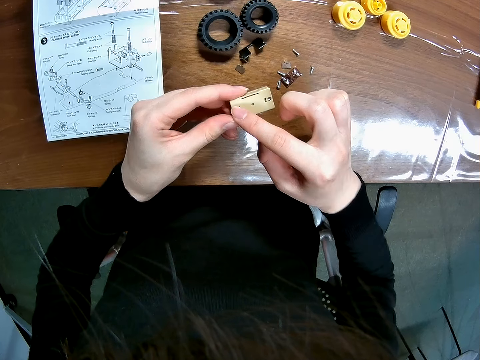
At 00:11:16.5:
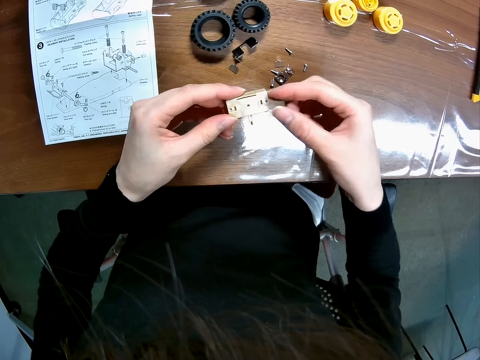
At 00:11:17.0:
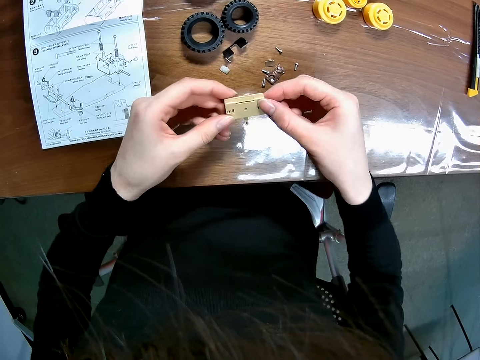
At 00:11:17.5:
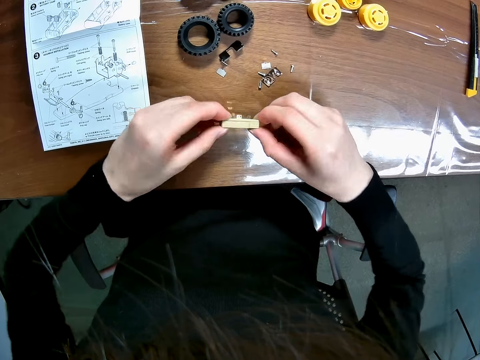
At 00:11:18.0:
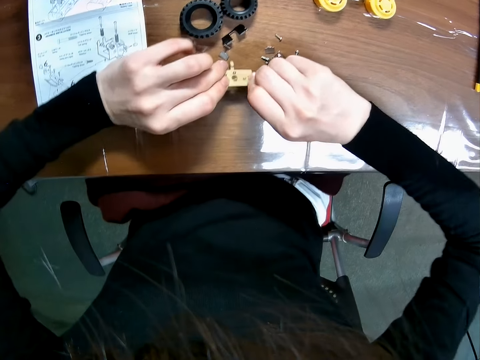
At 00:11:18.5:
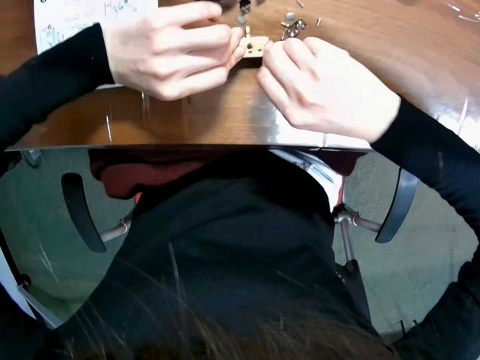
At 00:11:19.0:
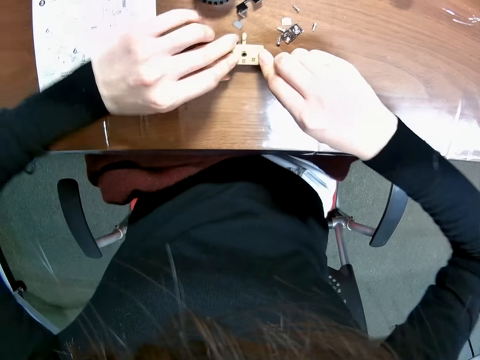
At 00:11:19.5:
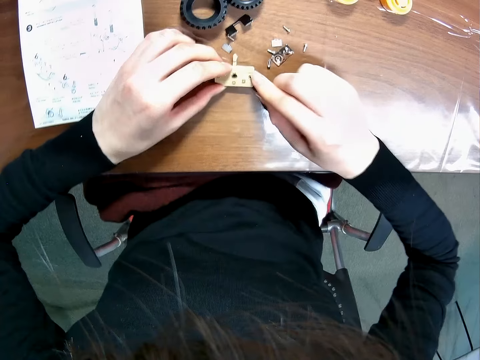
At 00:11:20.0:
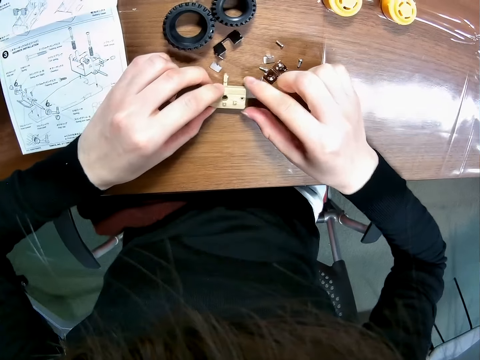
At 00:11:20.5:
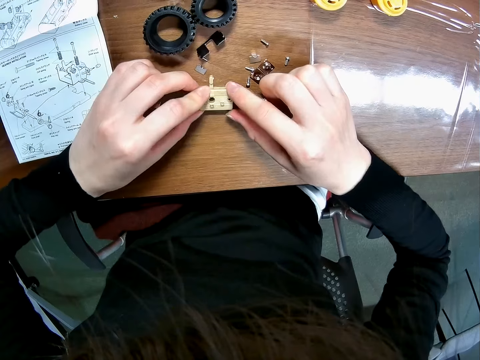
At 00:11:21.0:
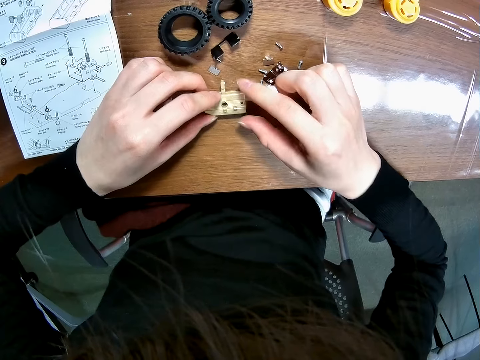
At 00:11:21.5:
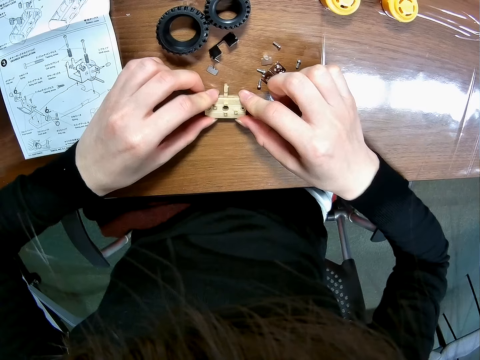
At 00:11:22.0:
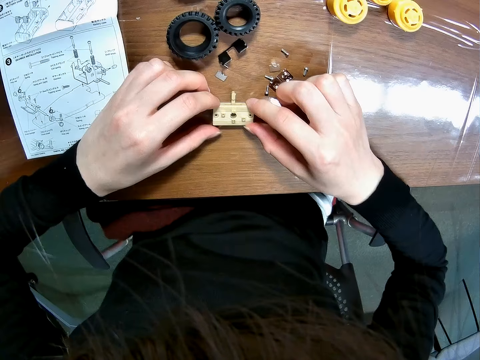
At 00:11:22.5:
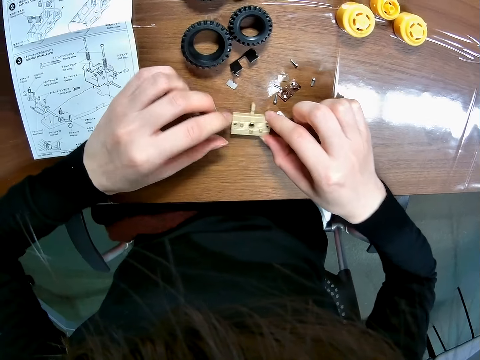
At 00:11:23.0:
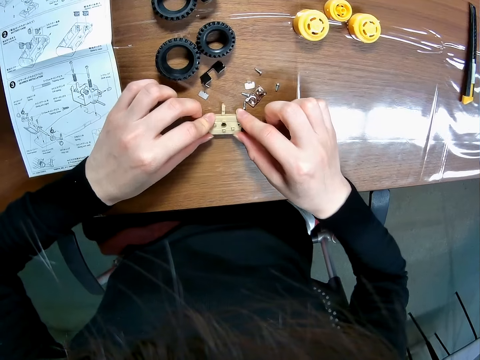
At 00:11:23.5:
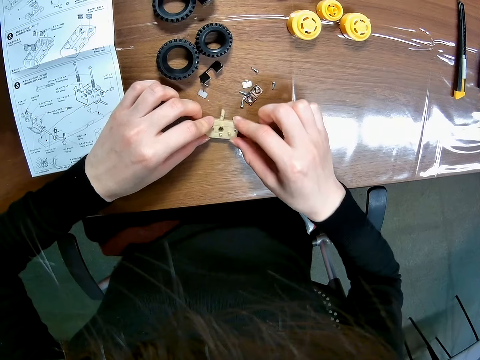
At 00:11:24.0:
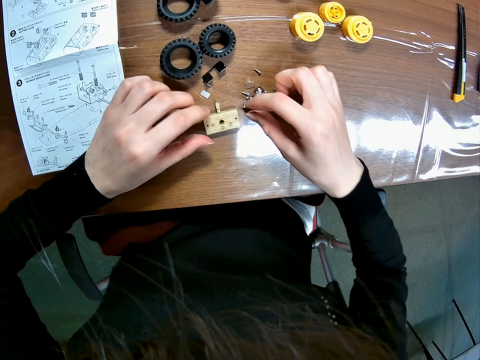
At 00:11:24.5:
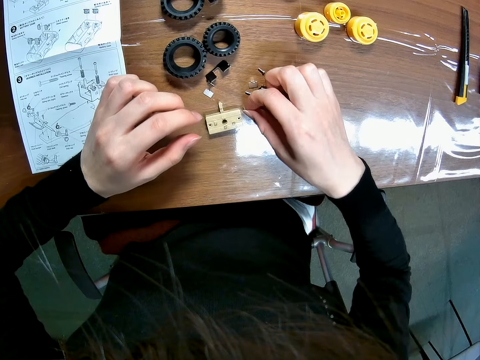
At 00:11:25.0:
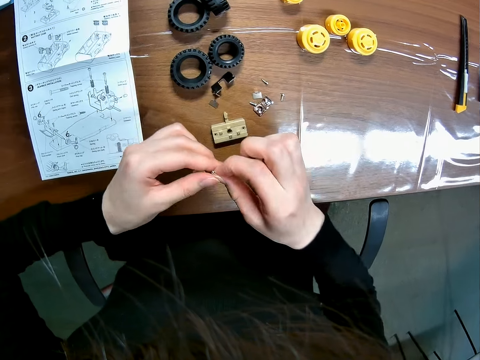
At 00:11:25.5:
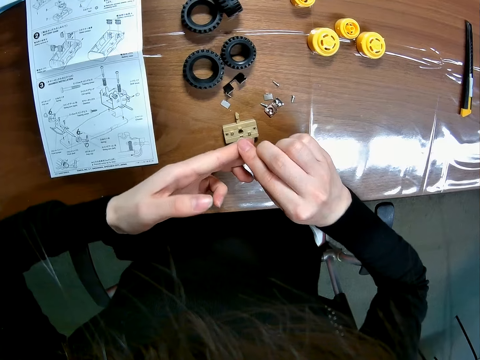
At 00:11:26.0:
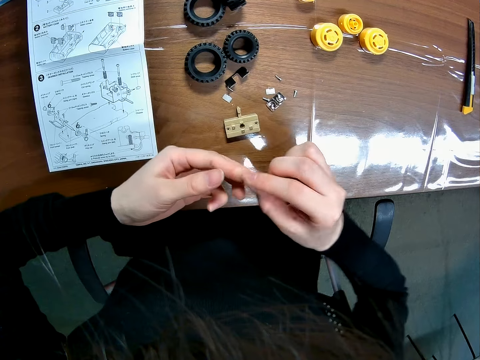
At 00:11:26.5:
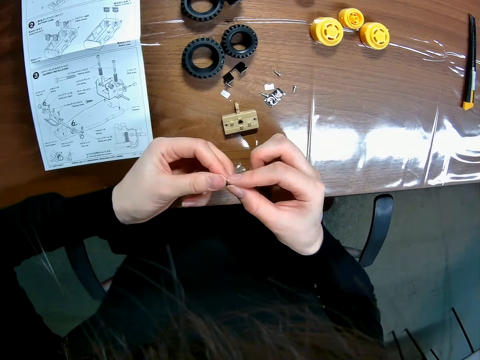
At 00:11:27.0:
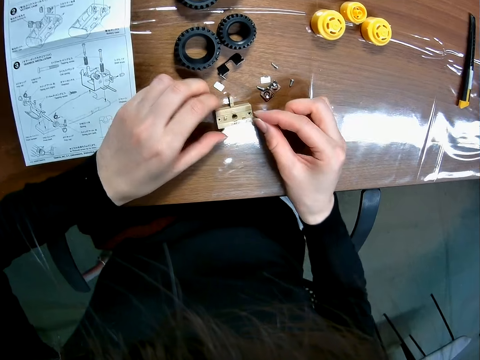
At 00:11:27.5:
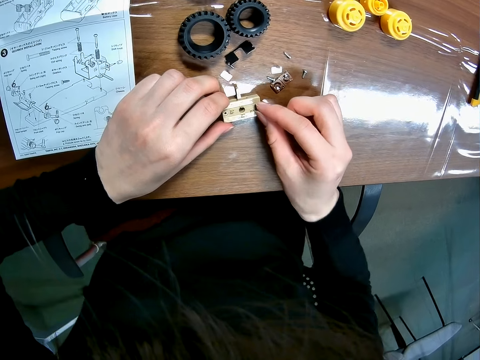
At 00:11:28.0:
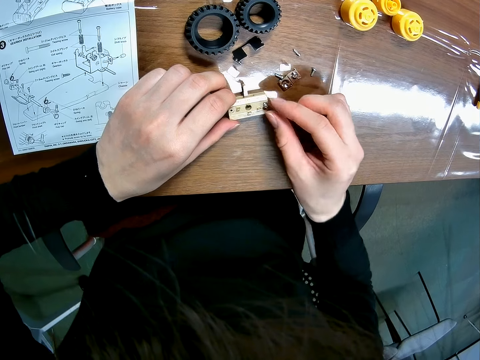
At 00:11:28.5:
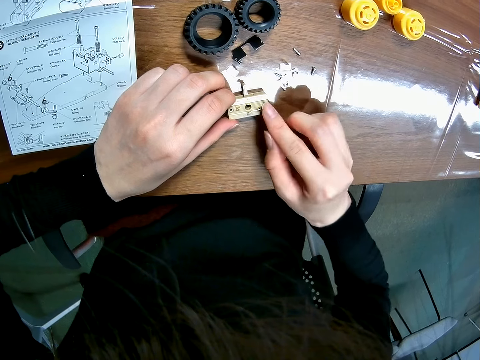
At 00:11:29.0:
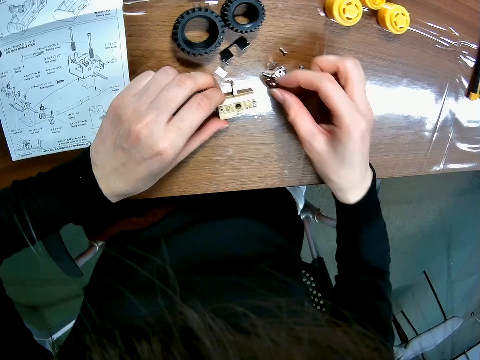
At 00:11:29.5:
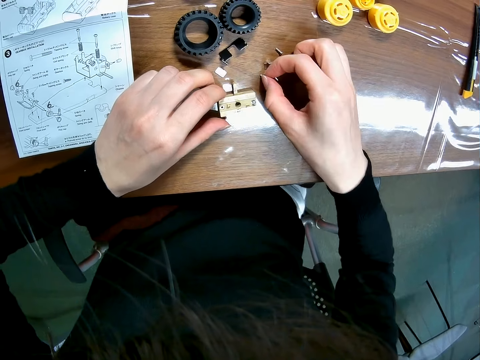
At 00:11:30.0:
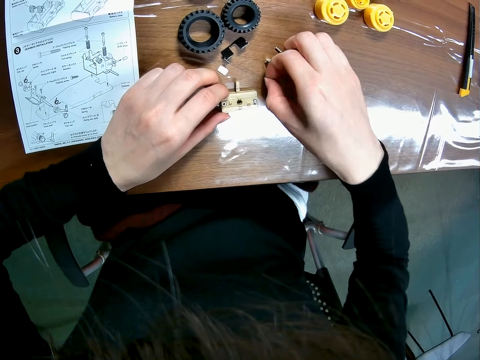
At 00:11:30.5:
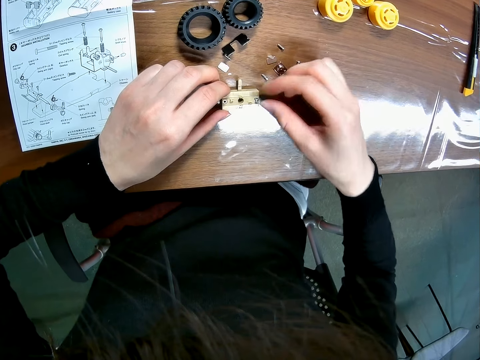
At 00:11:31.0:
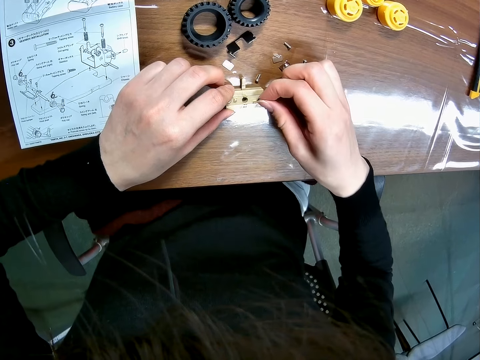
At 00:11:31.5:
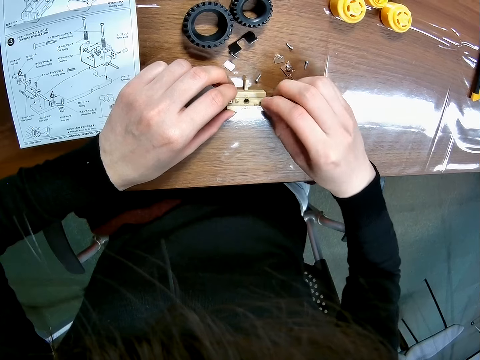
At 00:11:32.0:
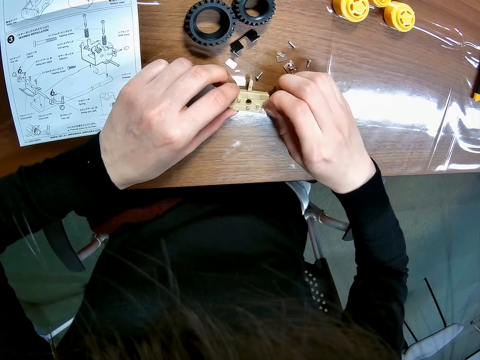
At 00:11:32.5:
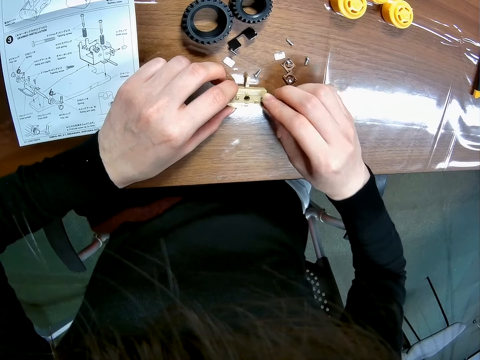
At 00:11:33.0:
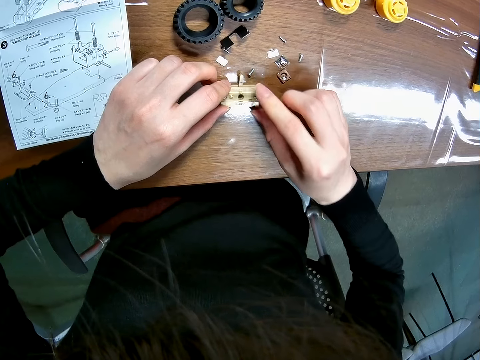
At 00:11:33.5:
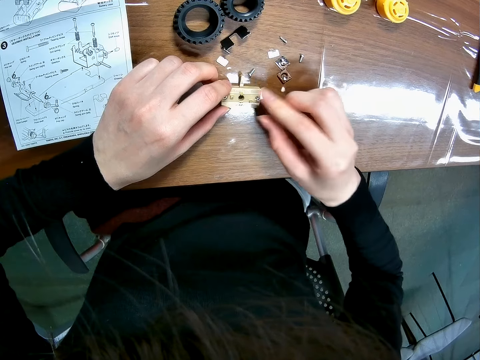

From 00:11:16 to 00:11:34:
The camera wearer pushes the bolt inside something with a finger. She turns the toy car's component. She drops the toy car's component on the table. She picks up a screw on the table with her right hand. She presses the screw with her fingers. She screws the toy car's component. She moves a screw on the table with her right hand. She picks up another bolt. She adjusts the screw in the toy car's component.

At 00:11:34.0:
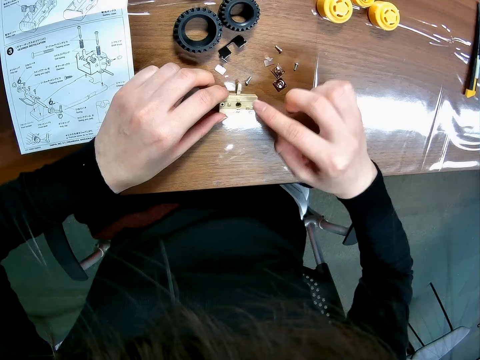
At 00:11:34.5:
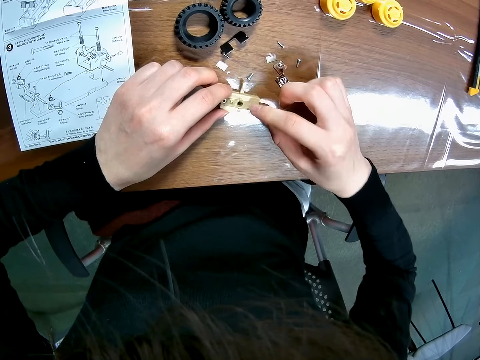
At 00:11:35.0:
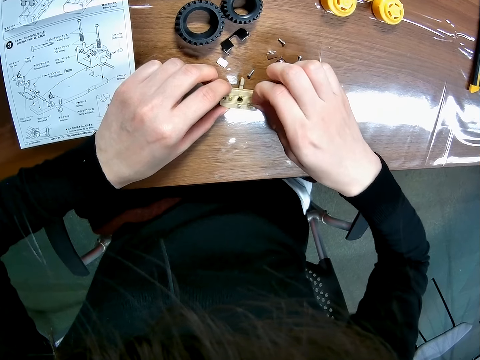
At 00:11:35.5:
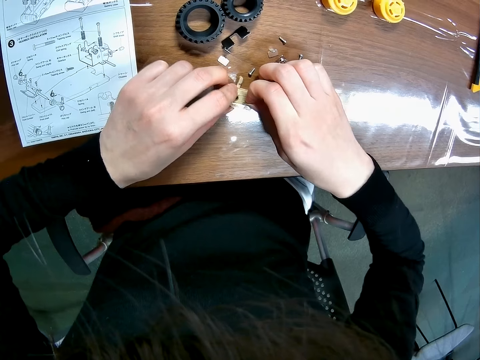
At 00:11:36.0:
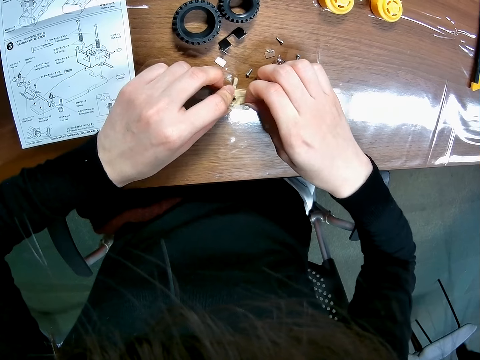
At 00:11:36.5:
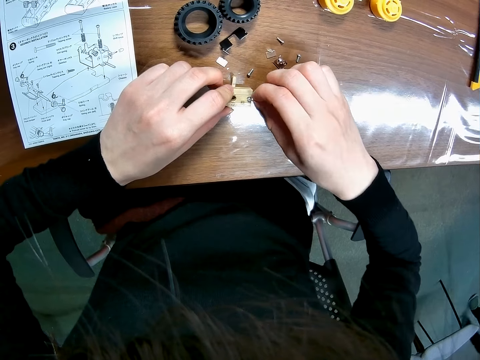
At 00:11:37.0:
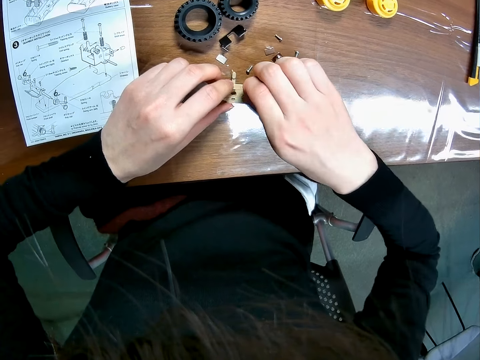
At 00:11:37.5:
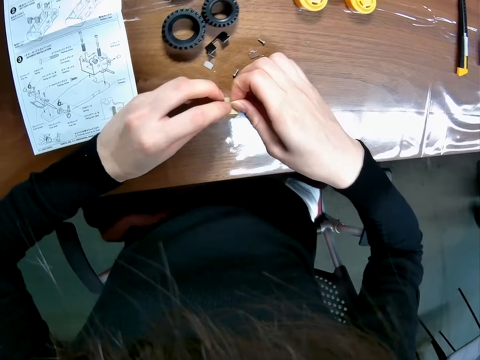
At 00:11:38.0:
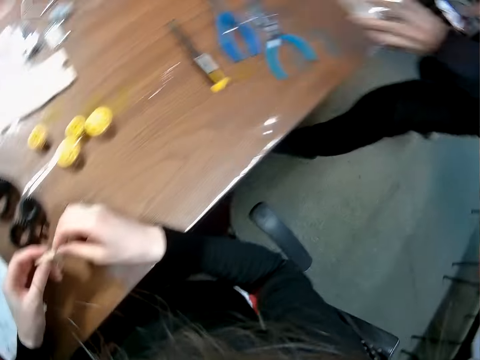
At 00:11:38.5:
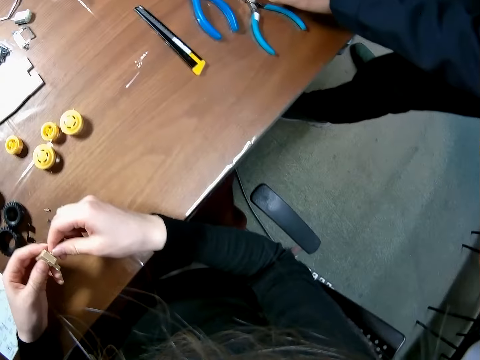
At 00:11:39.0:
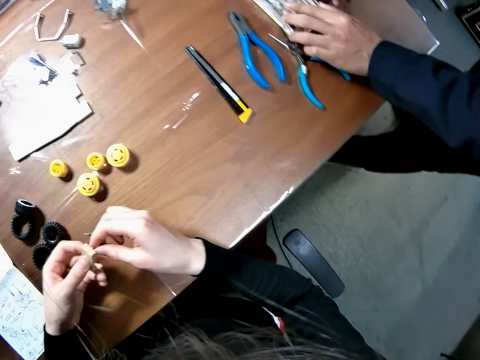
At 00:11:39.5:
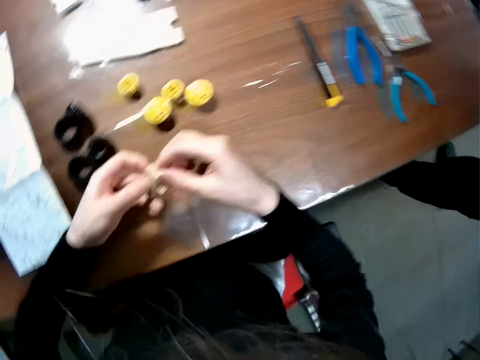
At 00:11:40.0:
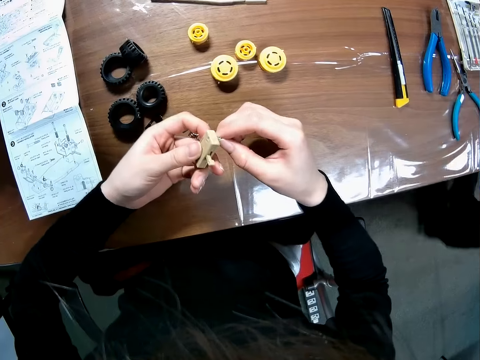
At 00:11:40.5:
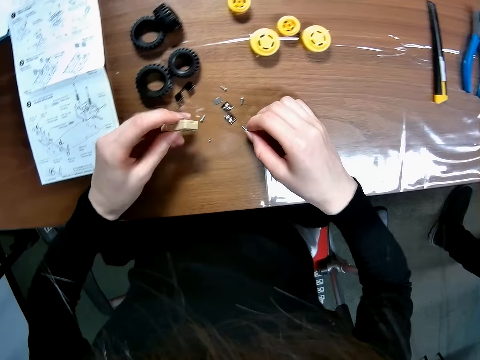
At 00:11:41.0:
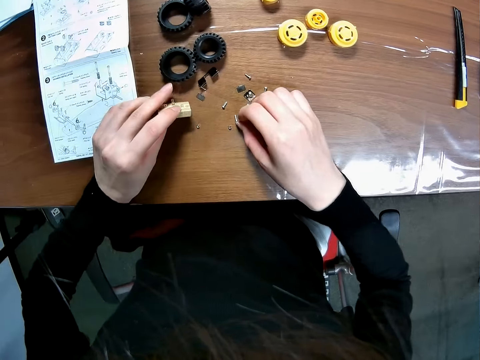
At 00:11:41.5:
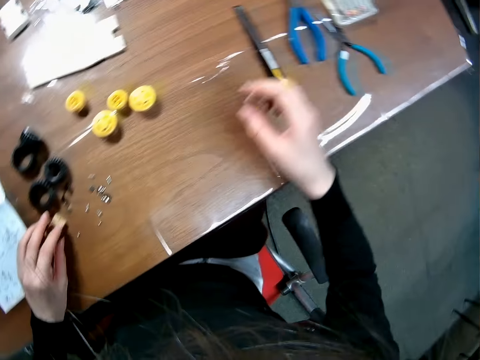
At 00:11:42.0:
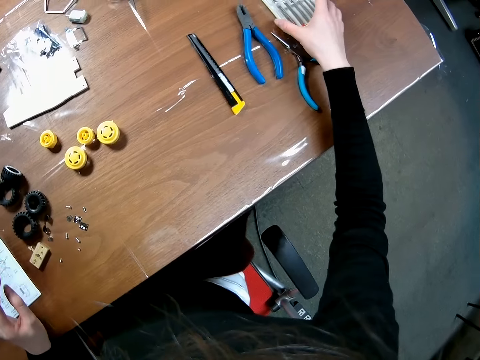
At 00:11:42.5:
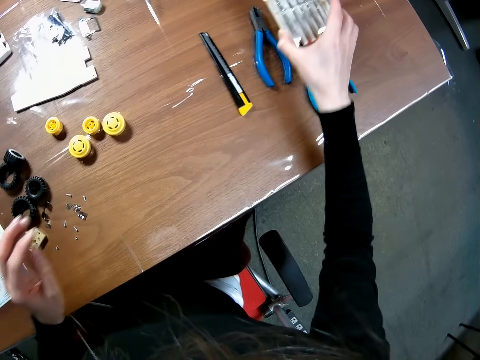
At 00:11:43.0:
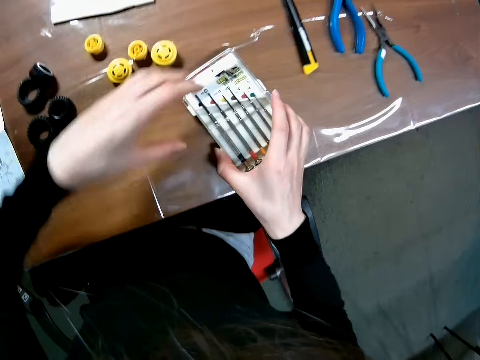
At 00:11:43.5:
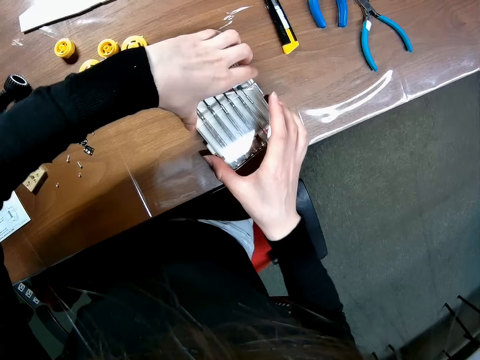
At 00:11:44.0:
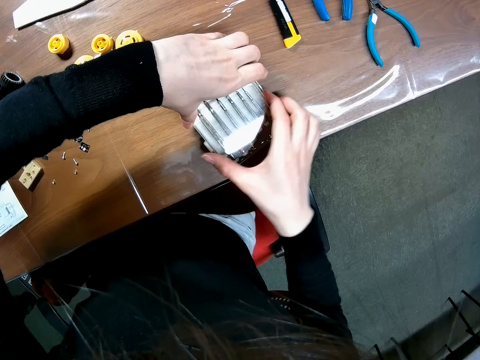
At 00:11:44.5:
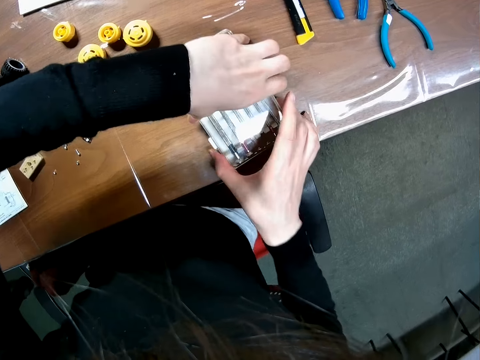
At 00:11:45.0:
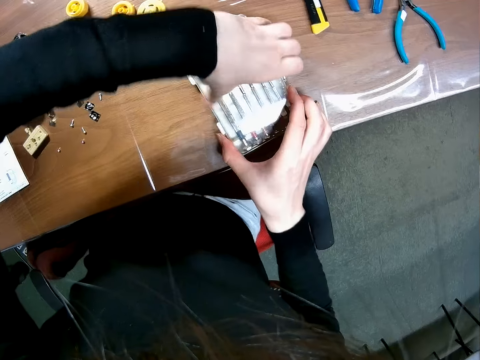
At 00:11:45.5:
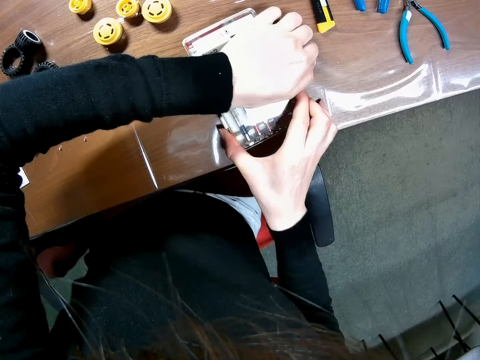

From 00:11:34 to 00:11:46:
The camera wearer picks up the toy car's component on the table. The man drops a screwdriver set on the table. The camera wearer removes the screw in the toy car's component. The man walks away from the table. The camera wearer drops the screw on the table. She drops the toy car's component on the table. She moves the screwdriver set on the table with her left hand. She picks up a geometry set. She opens the screwdriver set on the table.
